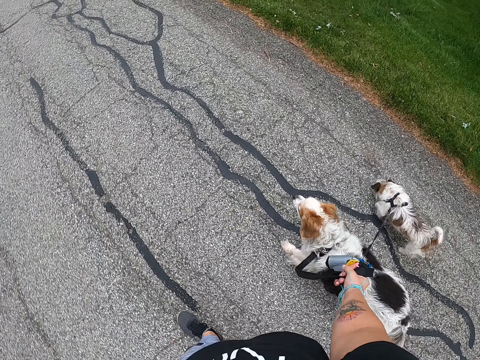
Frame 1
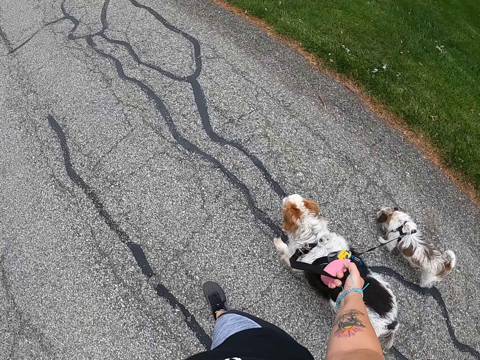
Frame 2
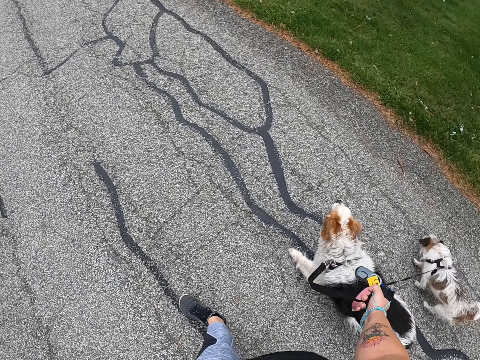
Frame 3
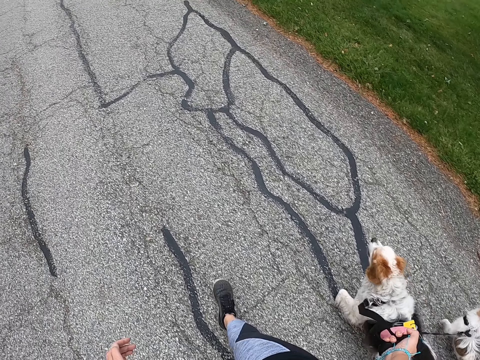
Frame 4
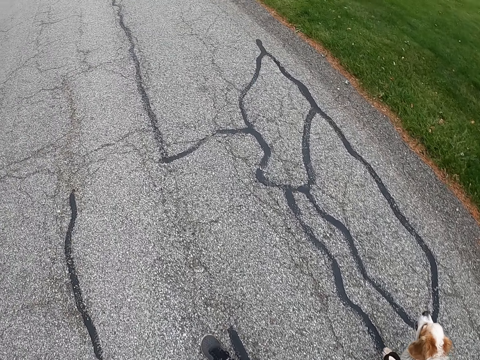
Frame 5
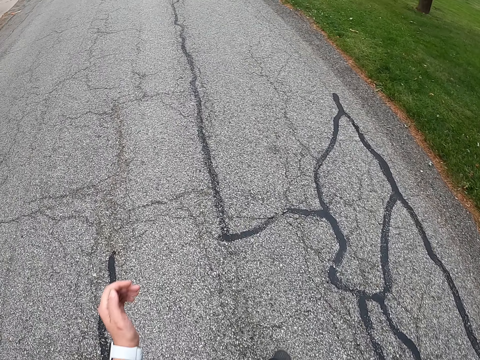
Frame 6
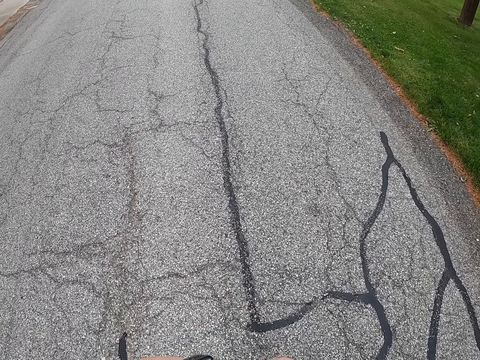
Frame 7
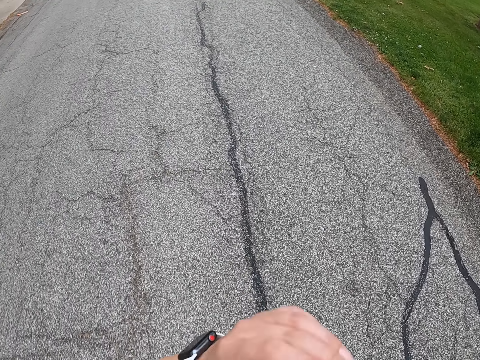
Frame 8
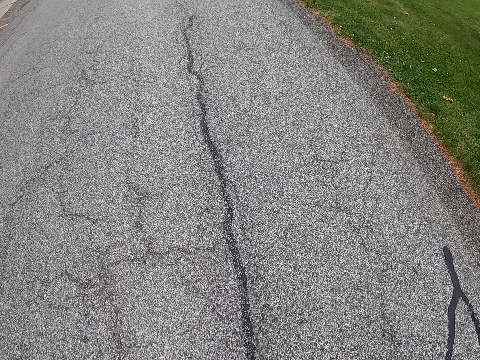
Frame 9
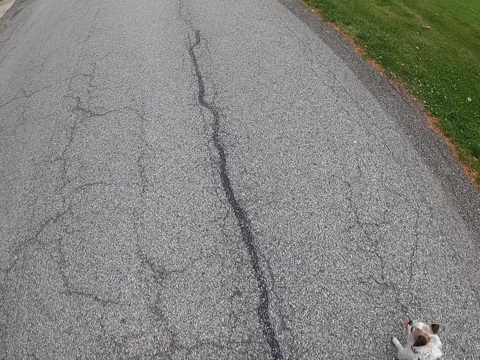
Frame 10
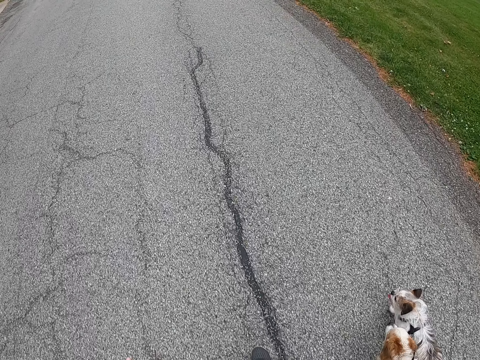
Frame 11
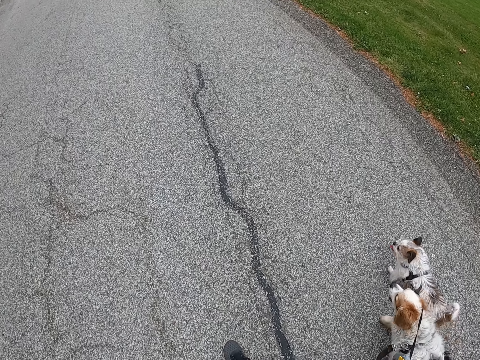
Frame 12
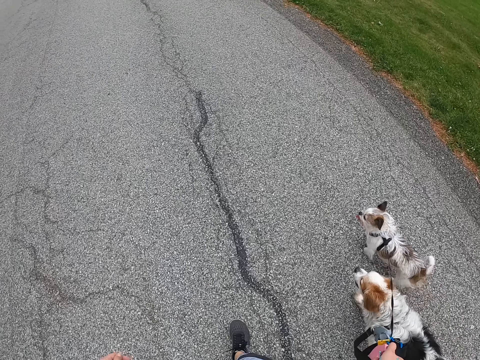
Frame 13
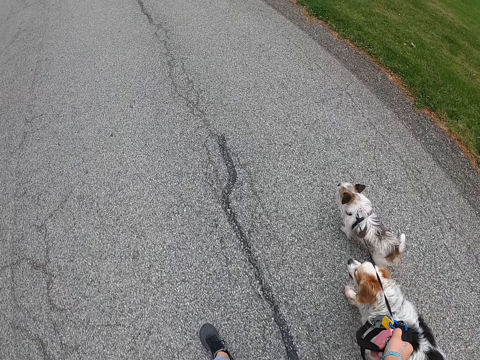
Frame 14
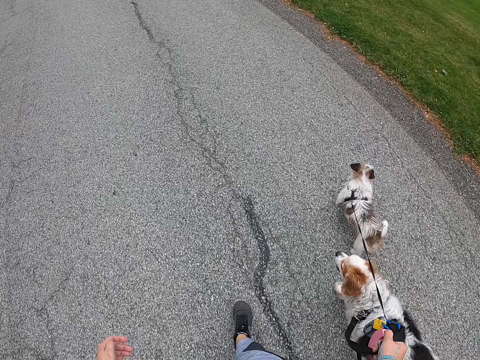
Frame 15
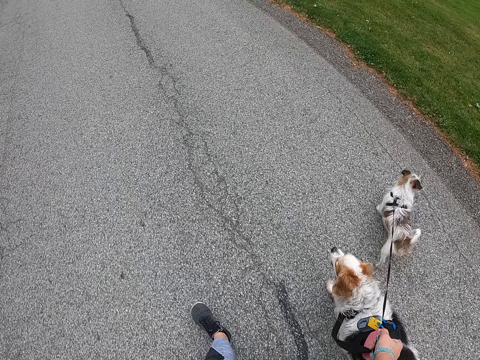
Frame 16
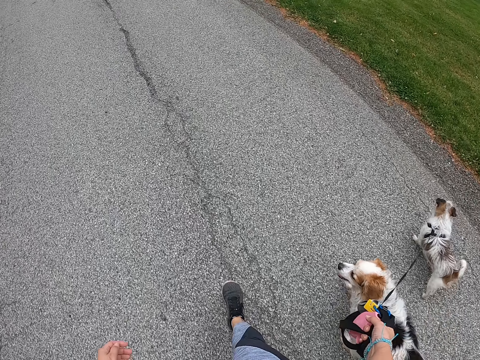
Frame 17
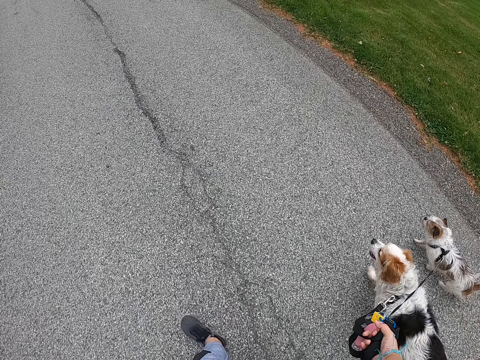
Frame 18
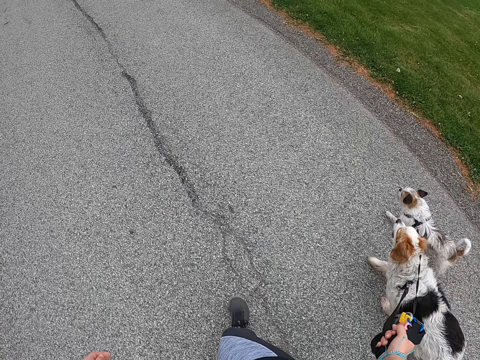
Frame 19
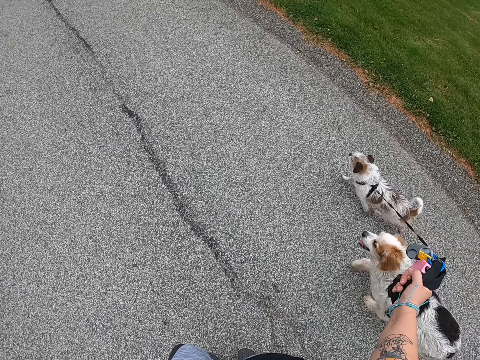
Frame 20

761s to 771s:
The camera wearer touches her face with her left hand. She lifts her left hand. She lowers her left hand. She walks the dogs.

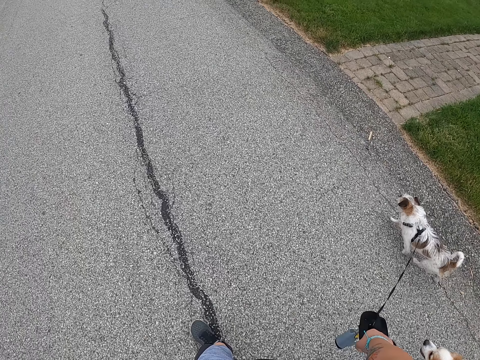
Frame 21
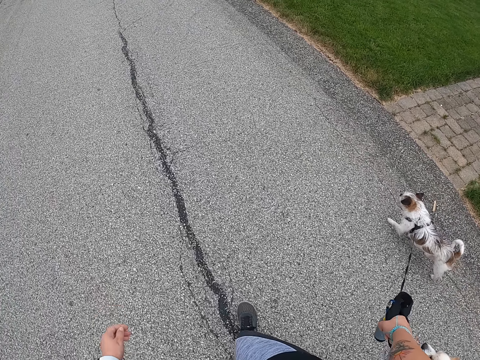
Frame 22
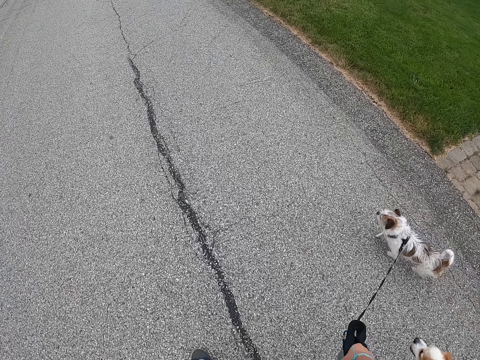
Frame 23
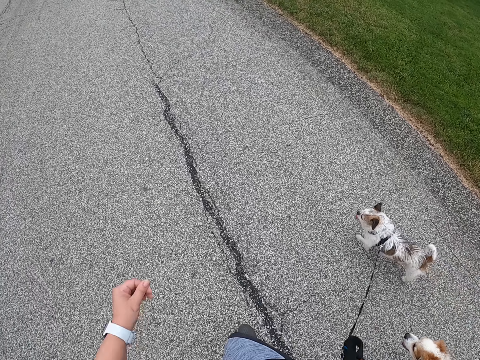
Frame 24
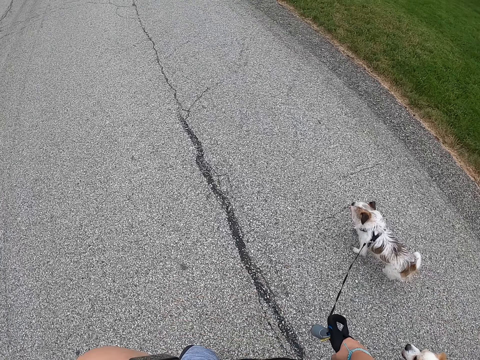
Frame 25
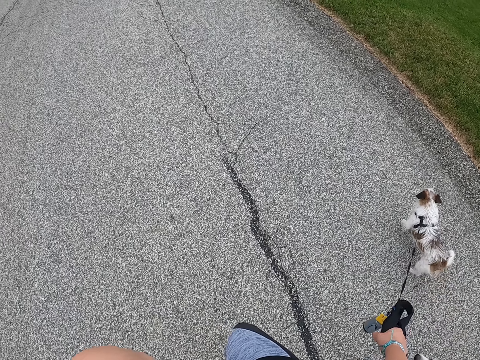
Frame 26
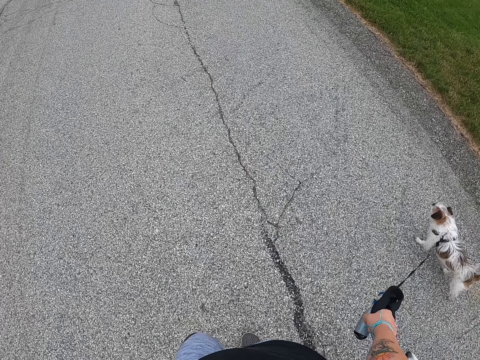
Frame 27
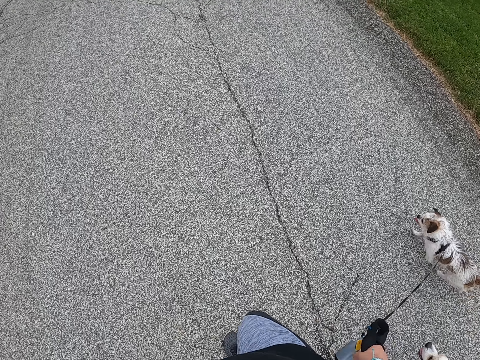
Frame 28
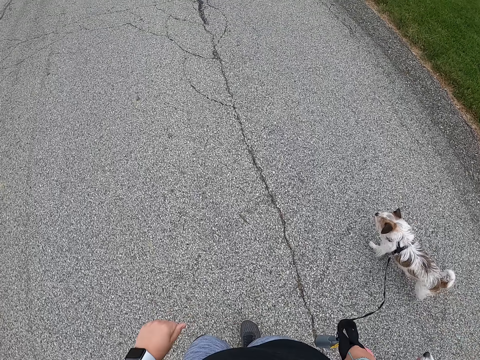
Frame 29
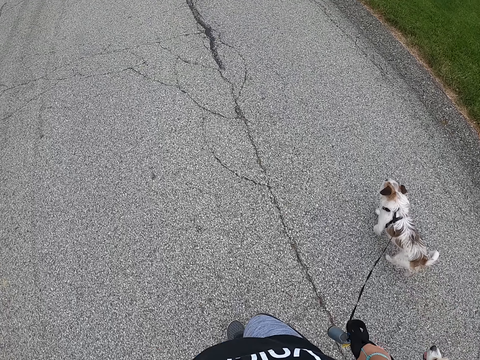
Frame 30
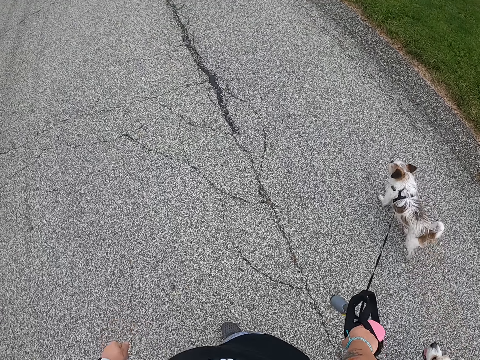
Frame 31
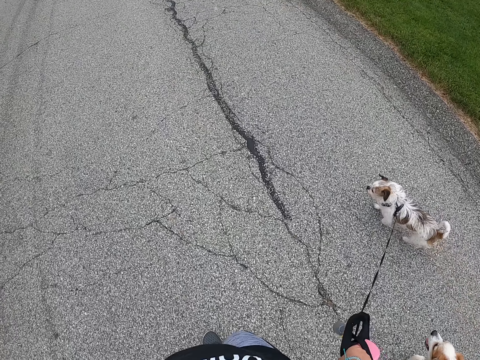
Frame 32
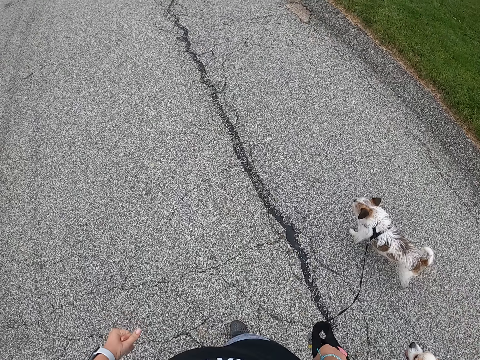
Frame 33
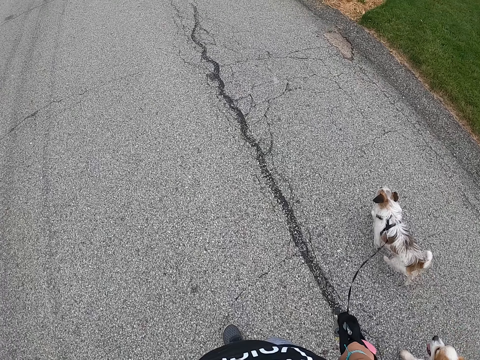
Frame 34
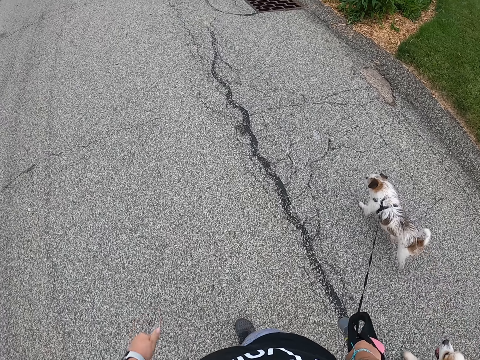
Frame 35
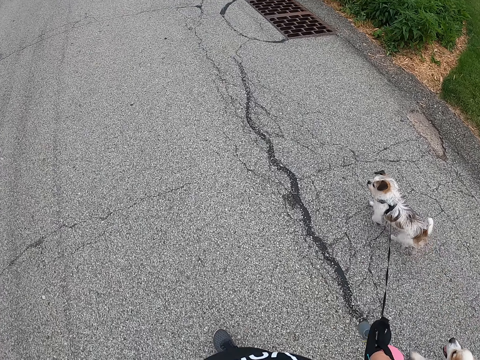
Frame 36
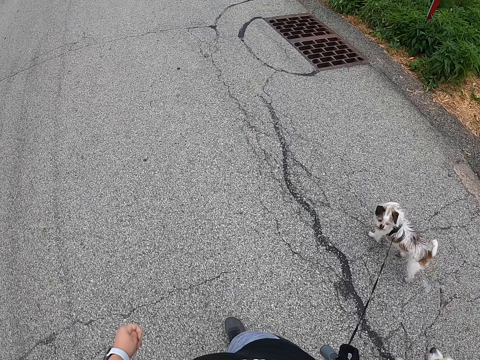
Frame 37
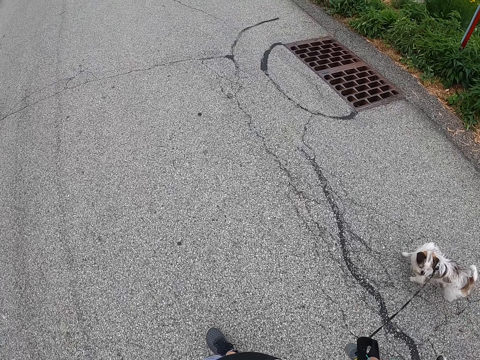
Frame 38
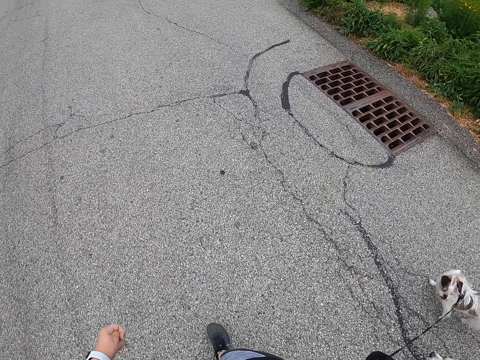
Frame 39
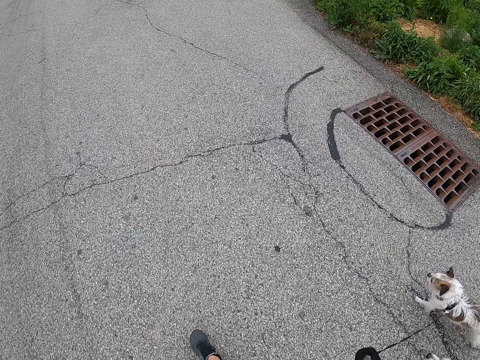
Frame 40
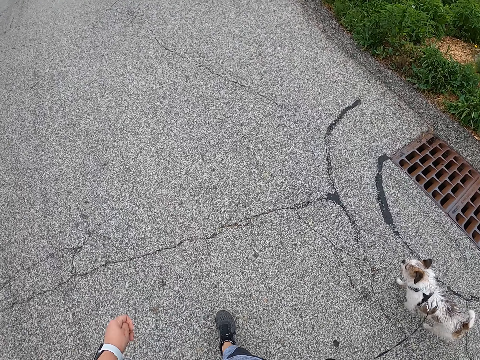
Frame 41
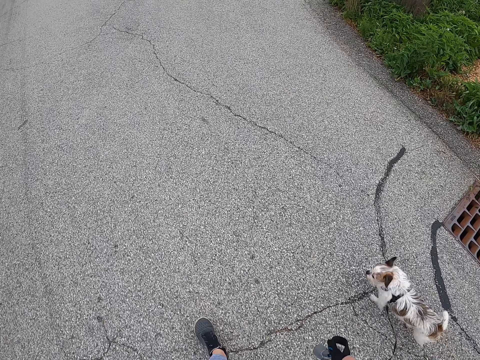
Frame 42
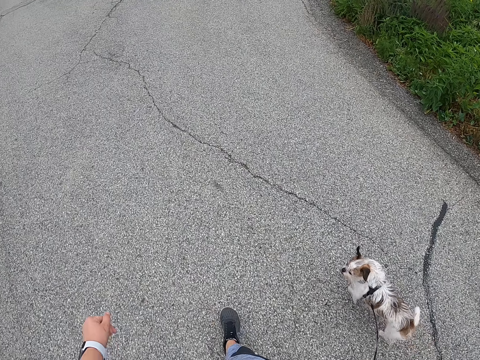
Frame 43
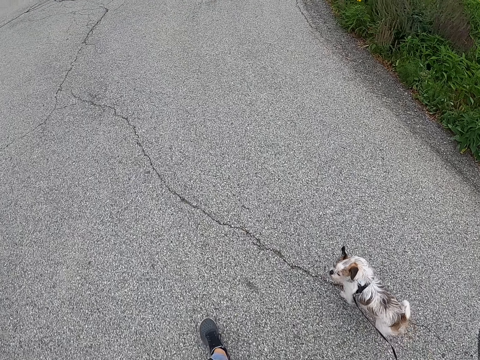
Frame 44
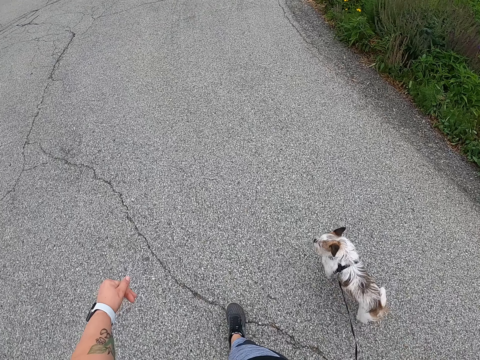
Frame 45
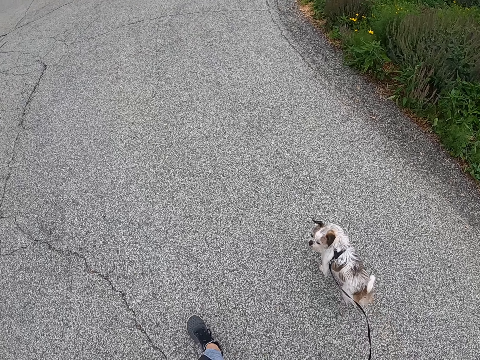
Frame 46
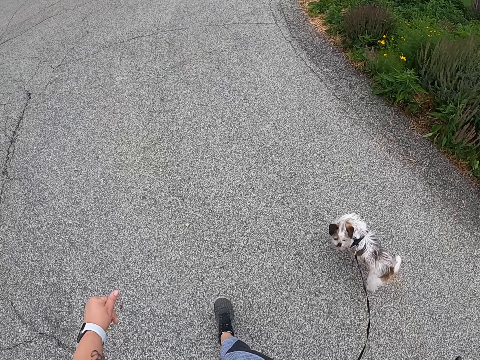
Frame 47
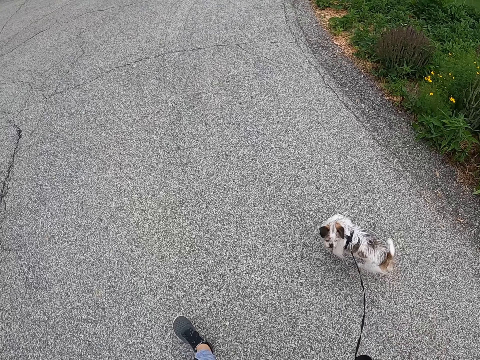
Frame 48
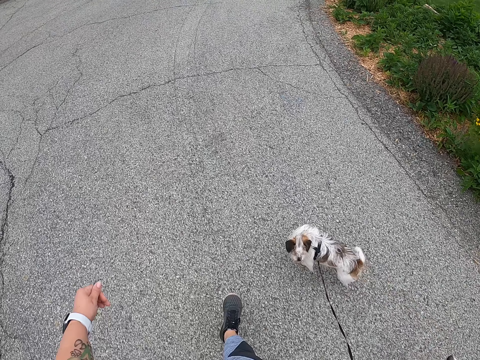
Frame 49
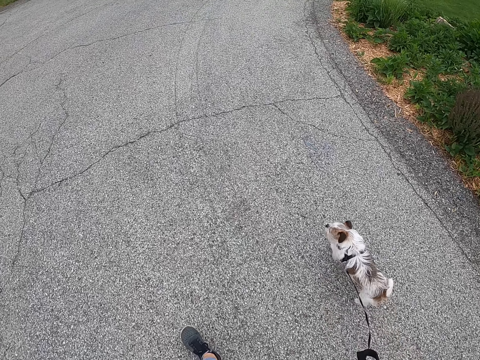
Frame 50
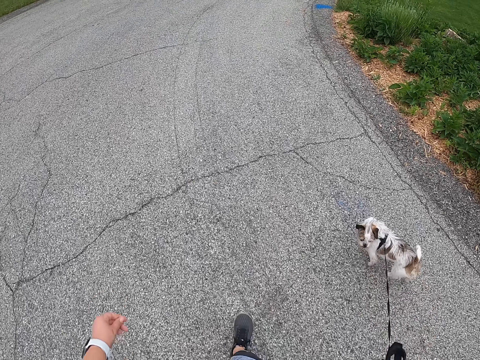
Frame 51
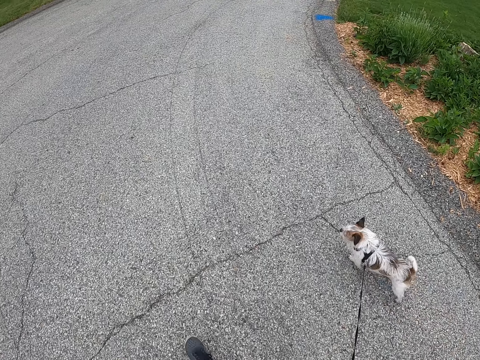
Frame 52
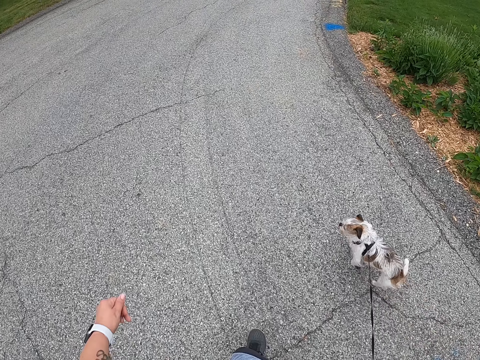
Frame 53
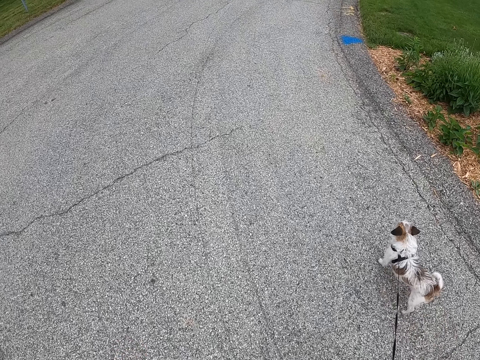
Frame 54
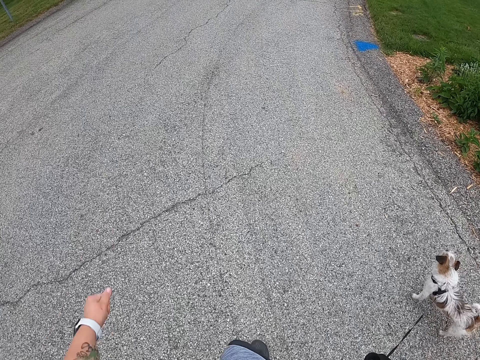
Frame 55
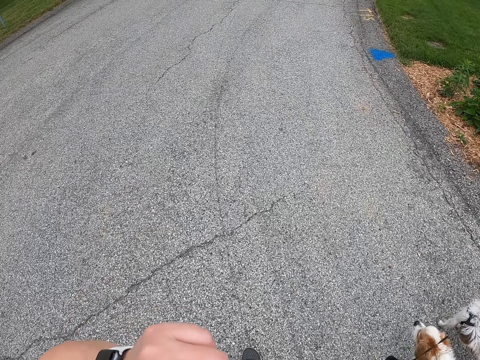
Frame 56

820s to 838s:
The camera wearer lifts her left hand. She touches something with her left hand. She walks the dogs. She lowers her left hand. She walks the dogs. She touches her face with her hand. She lifts her left hand.
